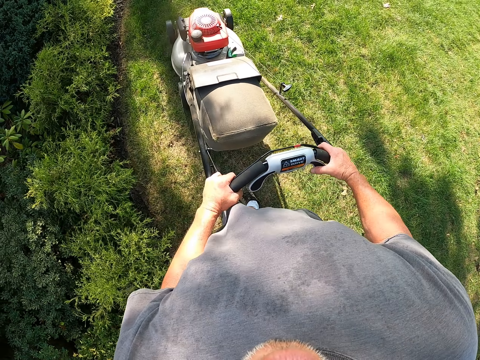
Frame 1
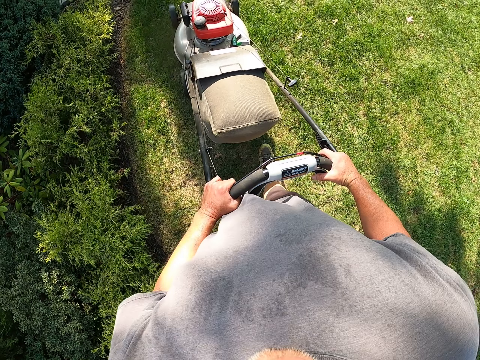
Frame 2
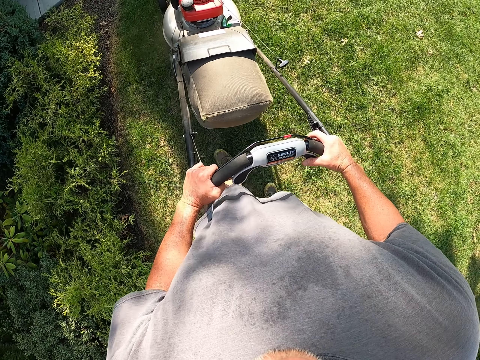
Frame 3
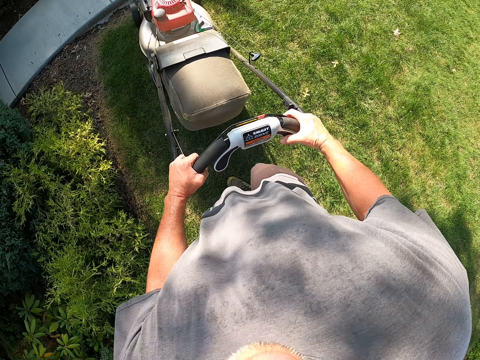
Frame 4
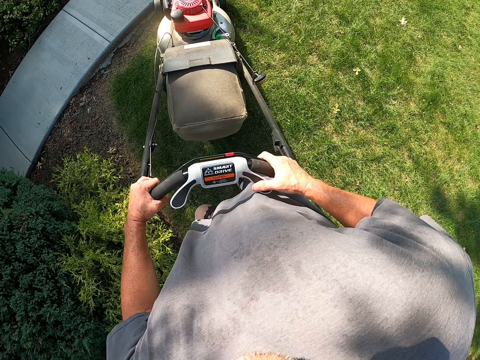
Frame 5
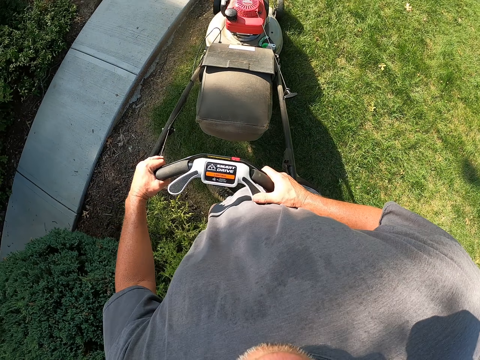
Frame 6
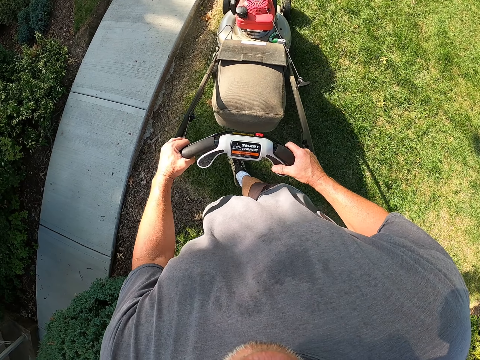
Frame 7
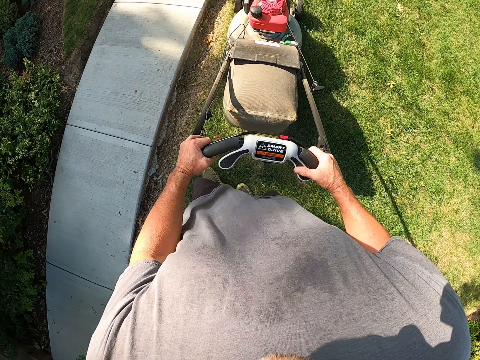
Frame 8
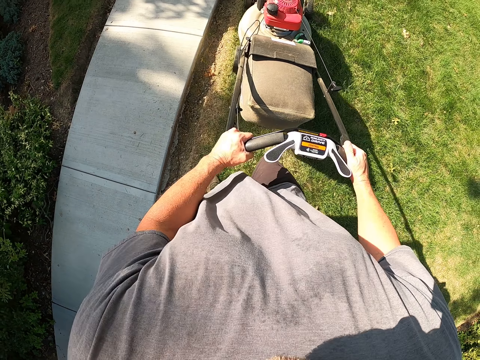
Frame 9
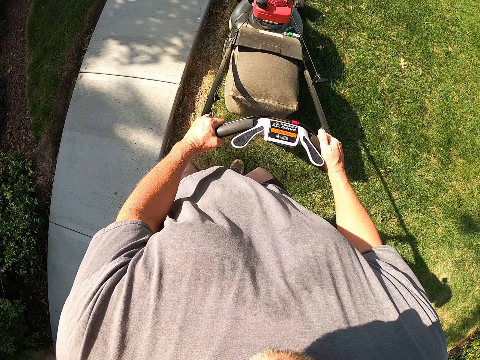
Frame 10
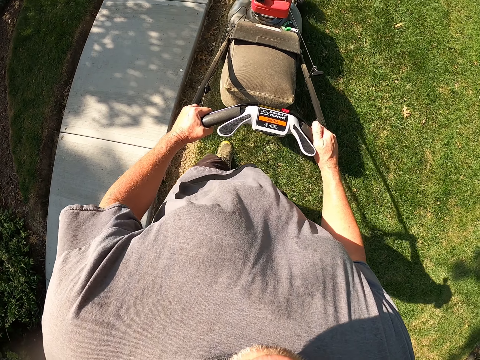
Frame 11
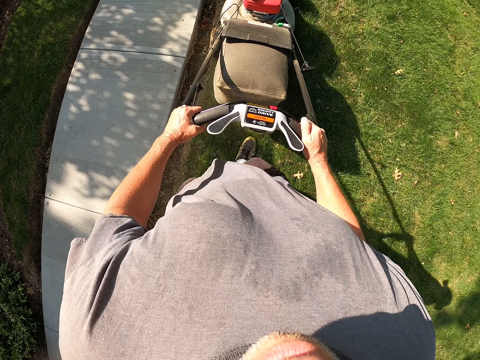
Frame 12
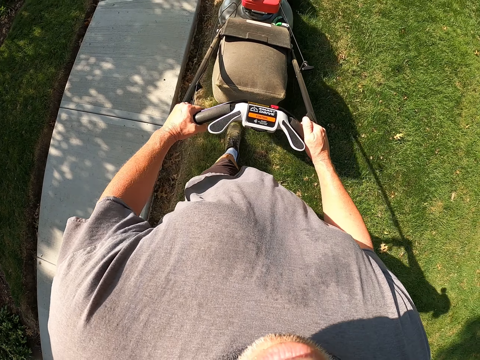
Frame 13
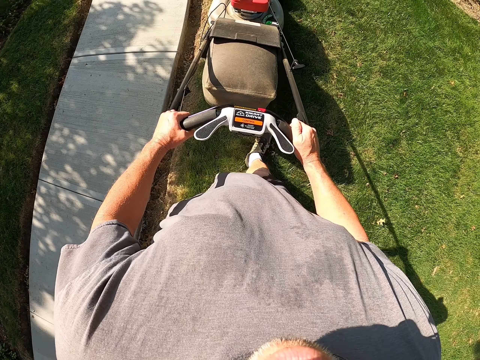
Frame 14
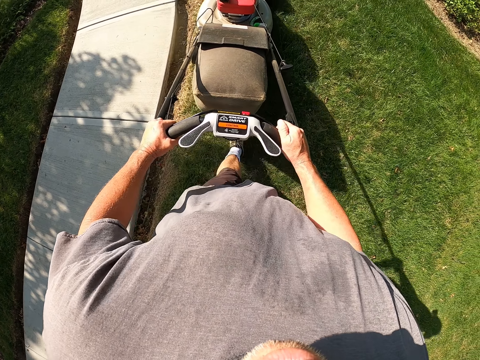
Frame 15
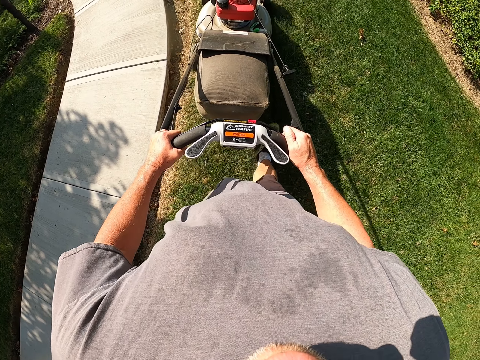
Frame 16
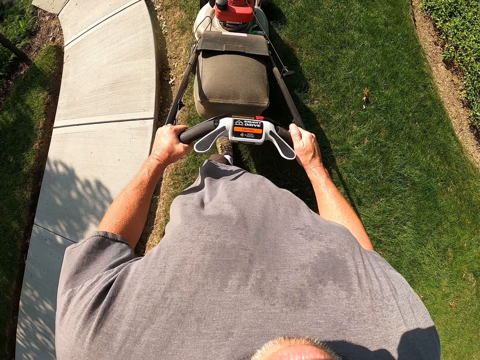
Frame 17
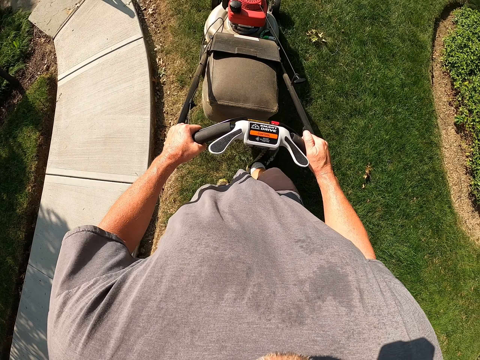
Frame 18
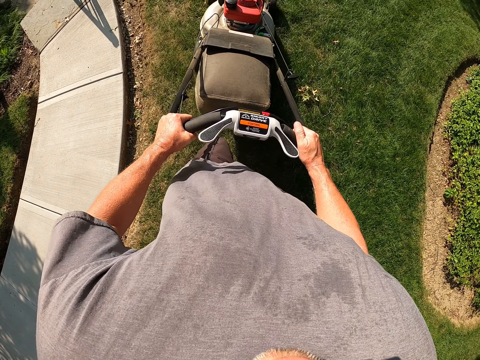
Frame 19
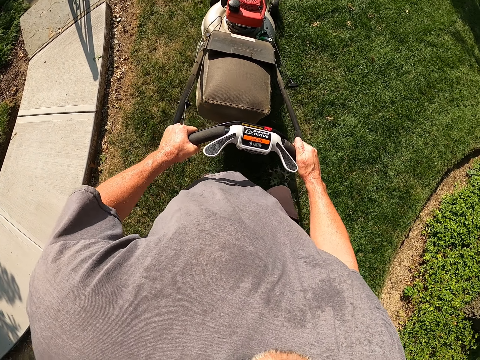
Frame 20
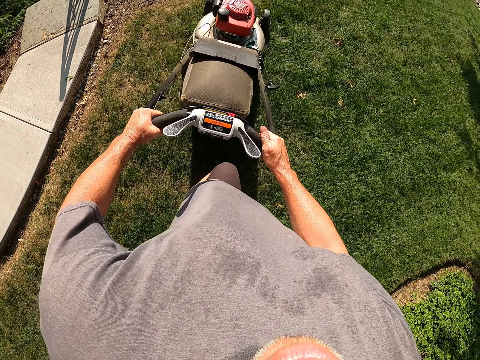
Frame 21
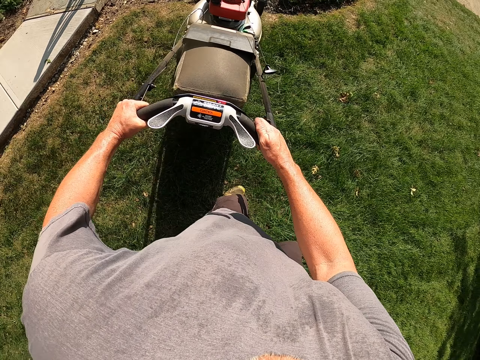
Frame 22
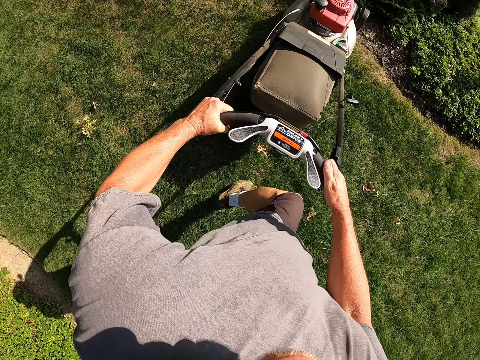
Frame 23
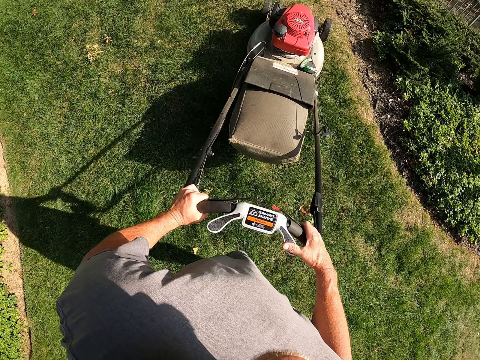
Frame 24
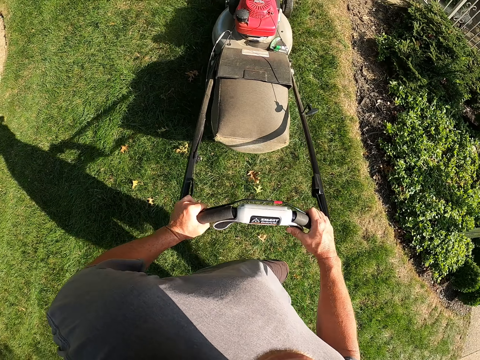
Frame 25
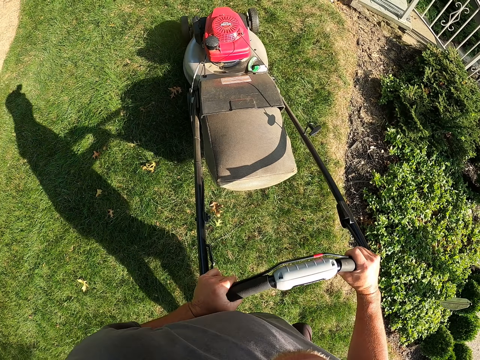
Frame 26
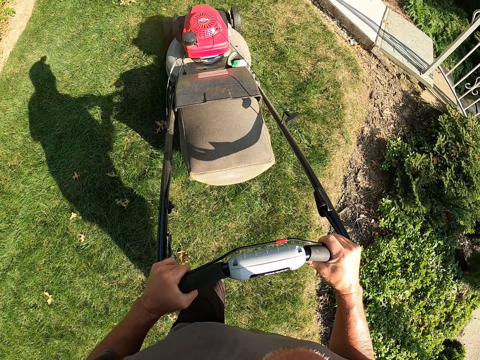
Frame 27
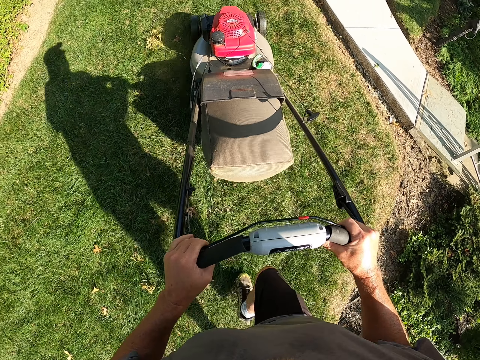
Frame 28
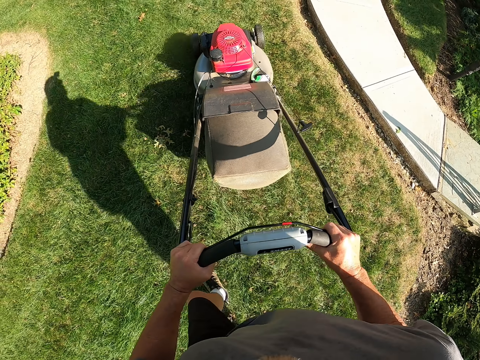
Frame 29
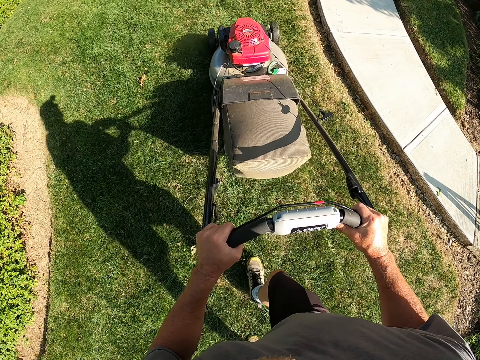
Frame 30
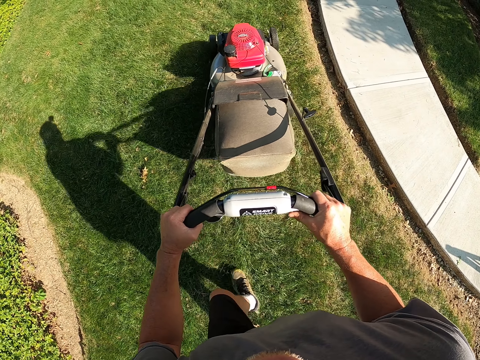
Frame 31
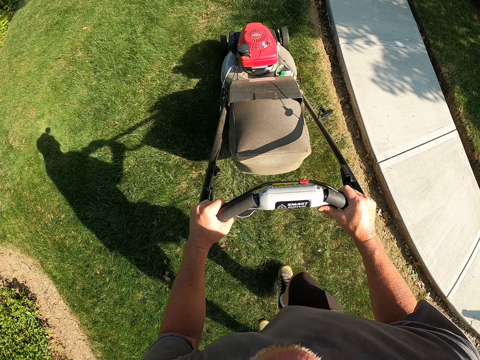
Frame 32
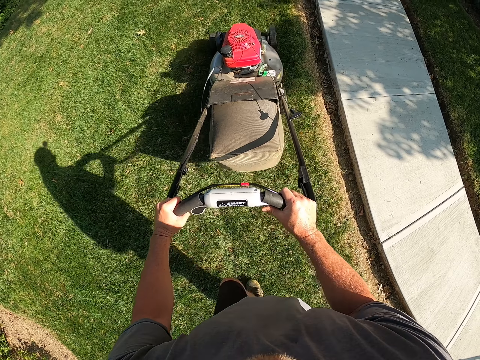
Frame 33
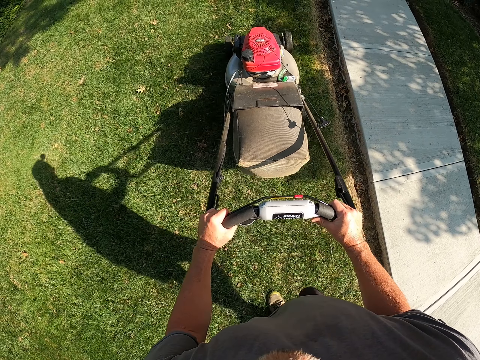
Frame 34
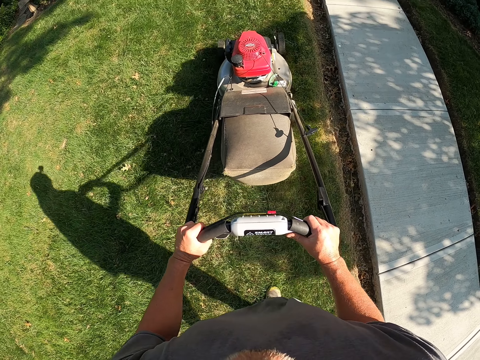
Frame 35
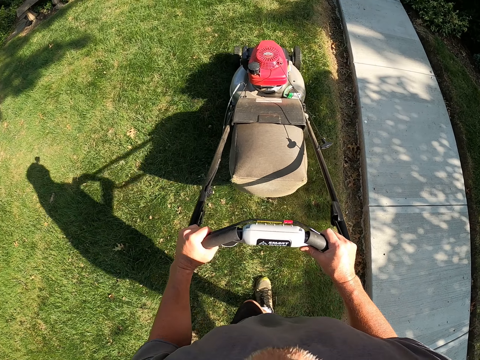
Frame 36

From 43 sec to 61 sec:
The camera wearer turns right and cuts grass with a lawn mower. They turn left and cut grass with the lawn mower.

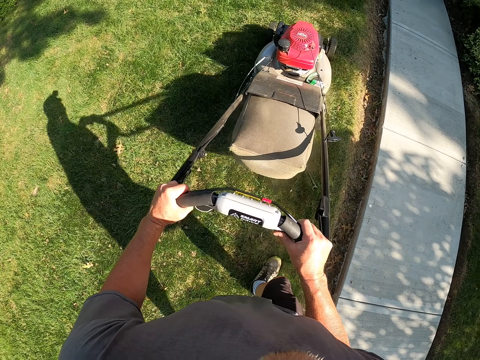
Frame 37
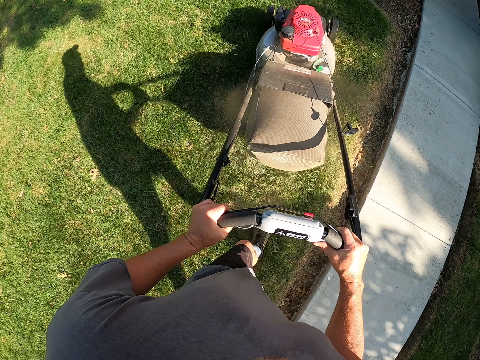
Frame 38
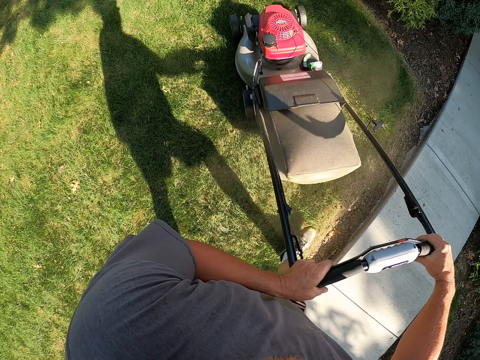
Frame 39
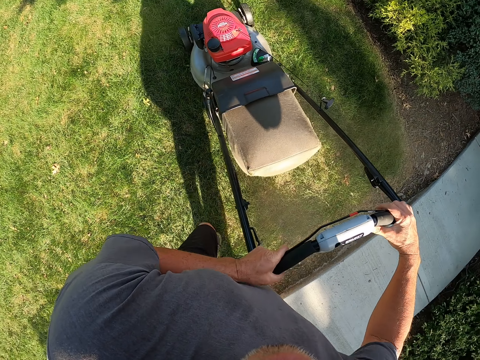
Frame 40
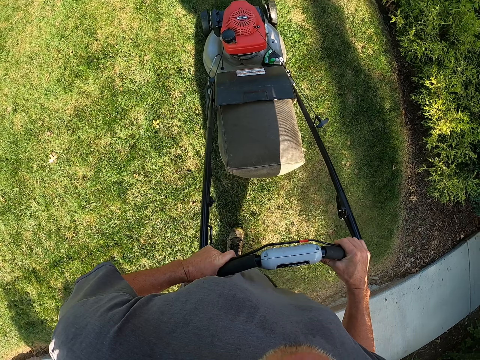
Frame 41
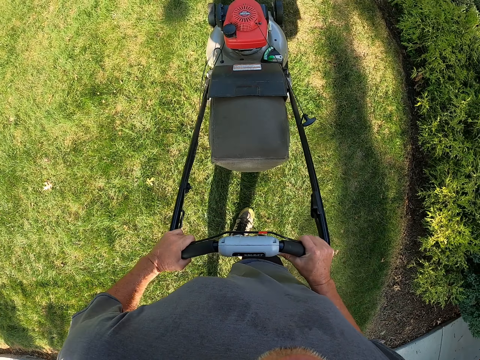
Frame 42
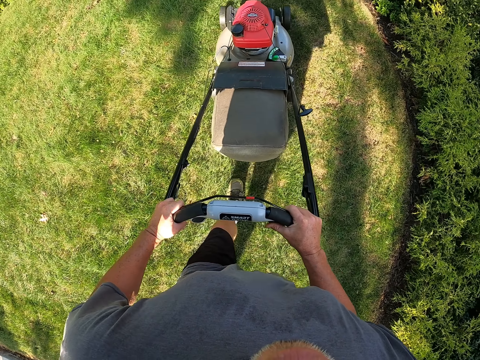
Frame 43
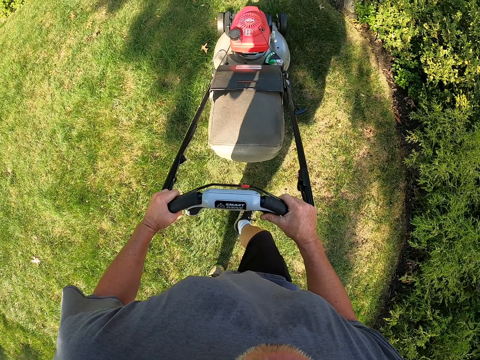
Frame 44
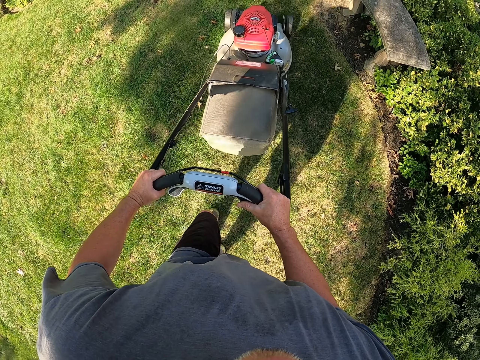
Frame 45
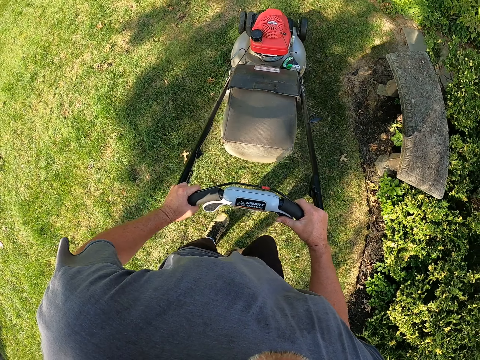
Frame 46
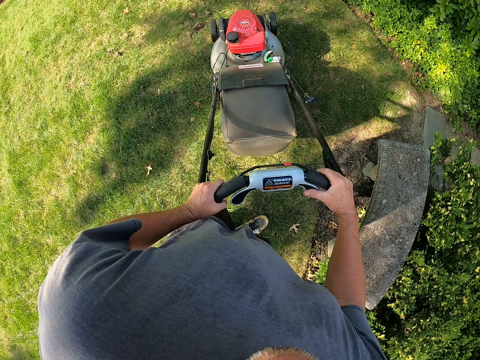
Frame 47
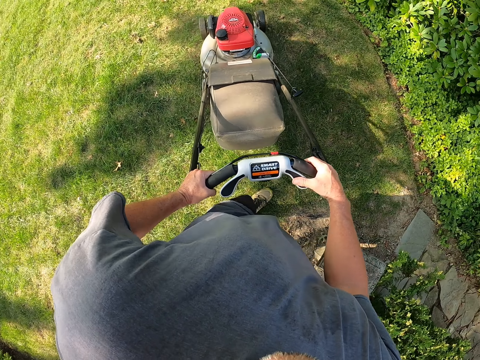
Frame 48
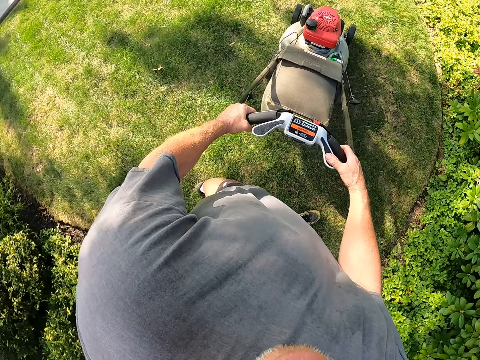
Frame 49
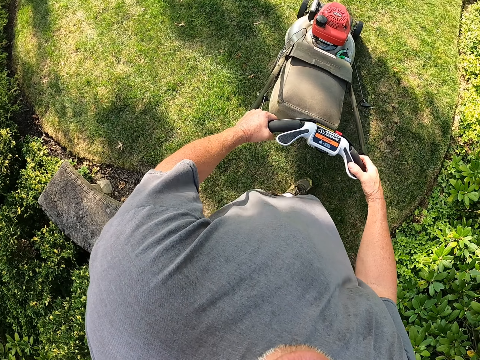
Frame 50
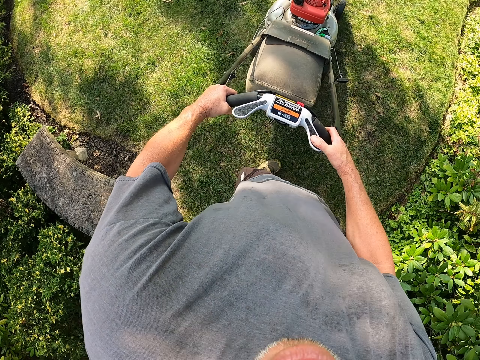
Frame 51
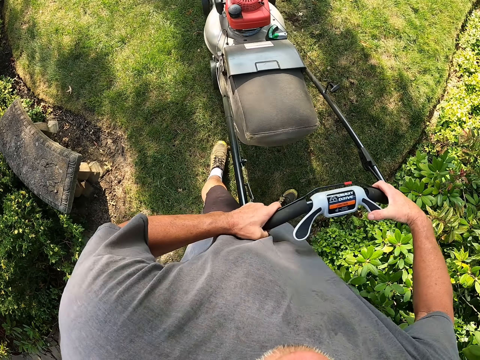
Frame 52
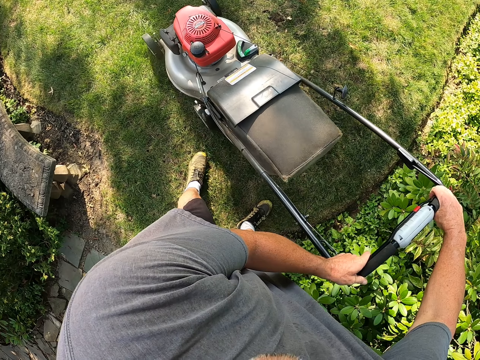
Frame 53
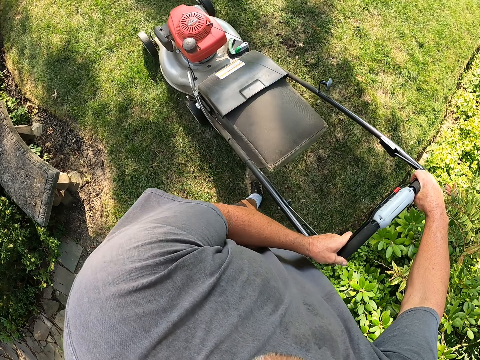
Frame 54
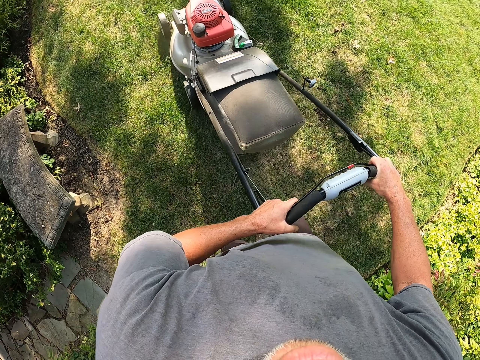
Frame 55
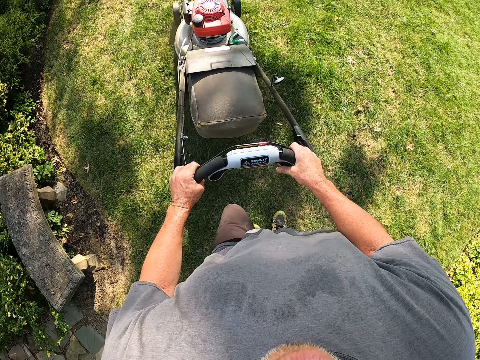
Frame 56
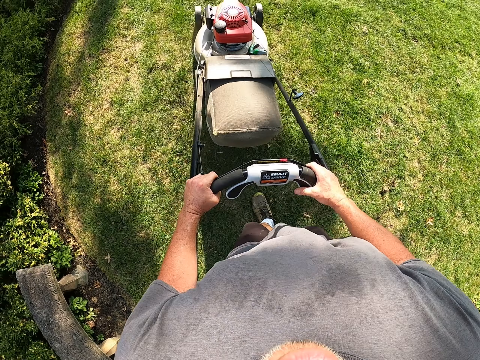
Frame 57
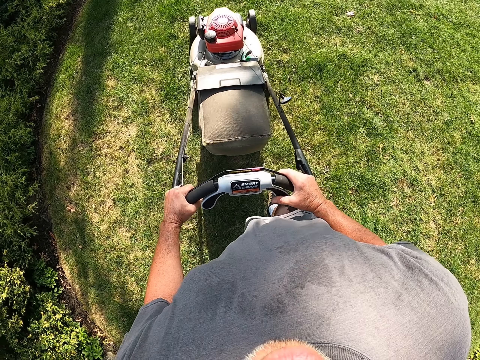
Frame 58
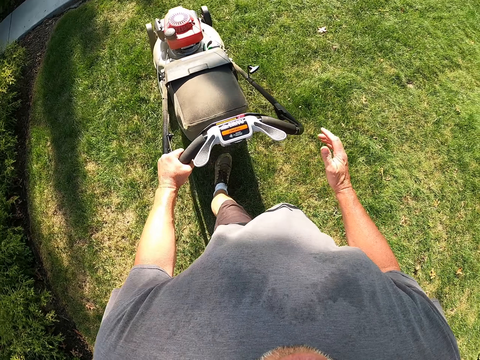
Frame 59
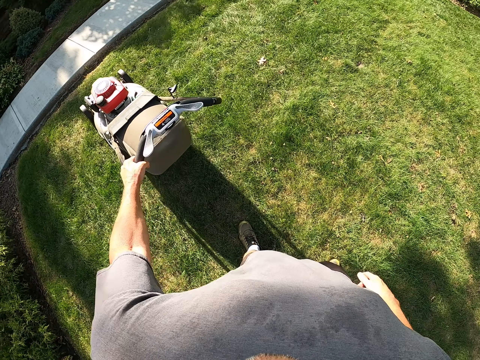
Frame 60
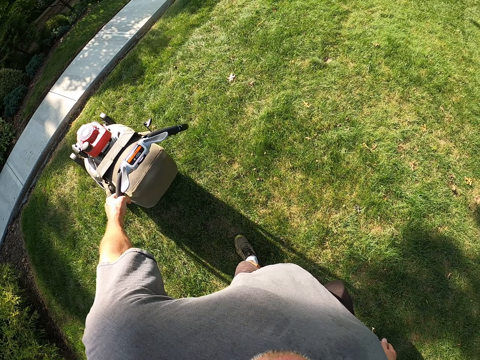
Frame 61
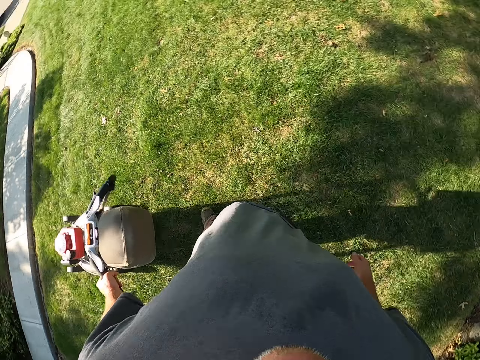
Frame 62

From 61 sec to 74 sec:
The camera wearer turns left. He cuts grass with a lawn mower and withdraws his right hand.
